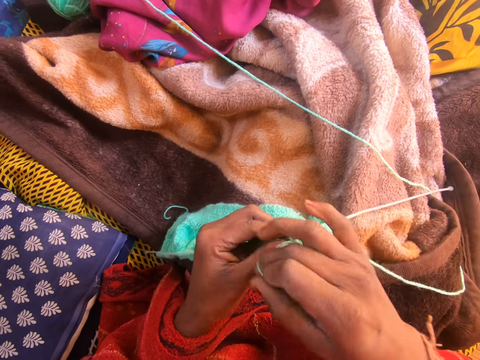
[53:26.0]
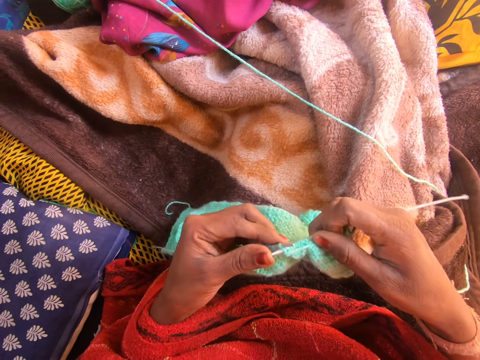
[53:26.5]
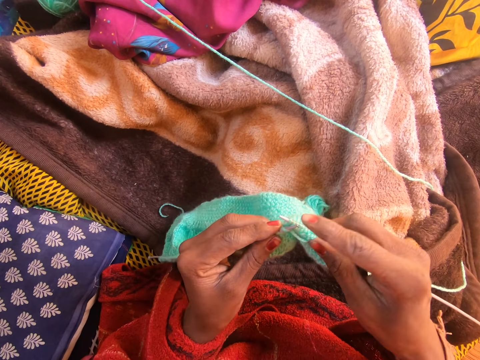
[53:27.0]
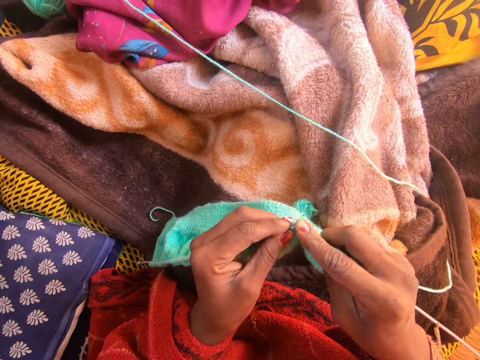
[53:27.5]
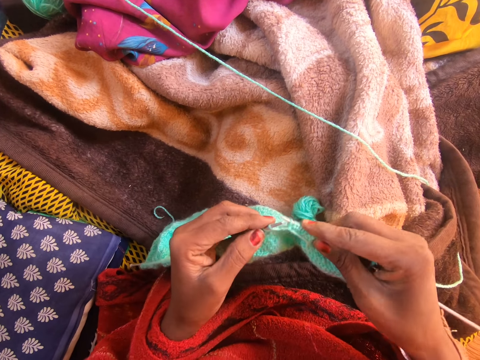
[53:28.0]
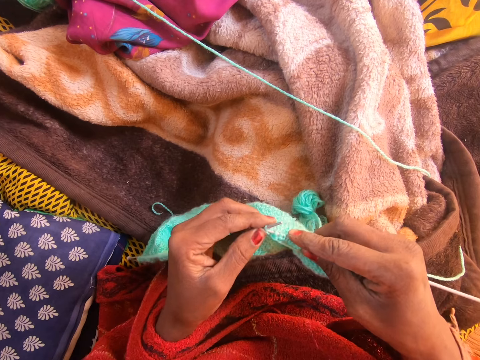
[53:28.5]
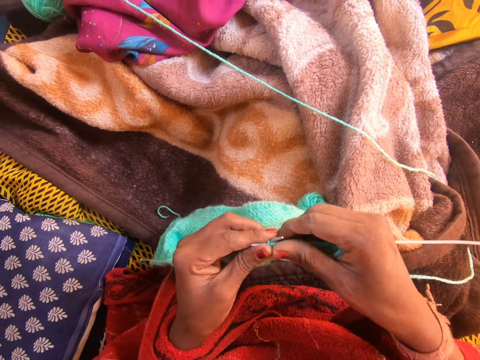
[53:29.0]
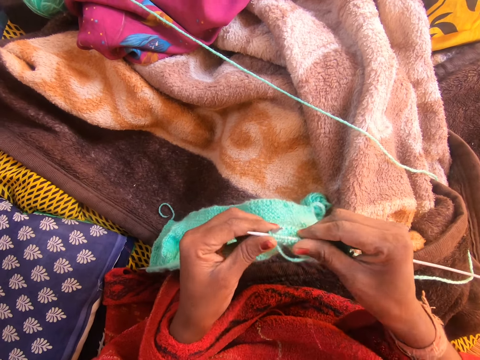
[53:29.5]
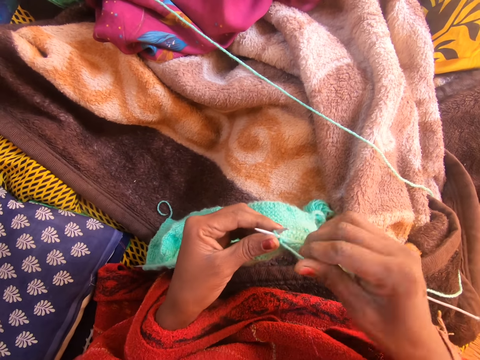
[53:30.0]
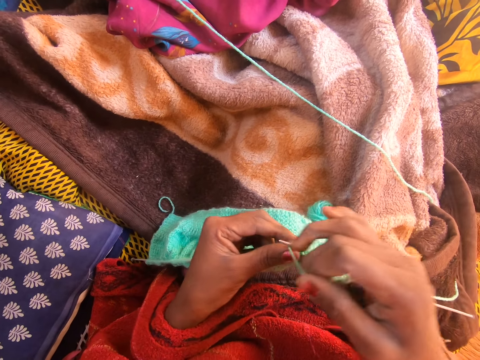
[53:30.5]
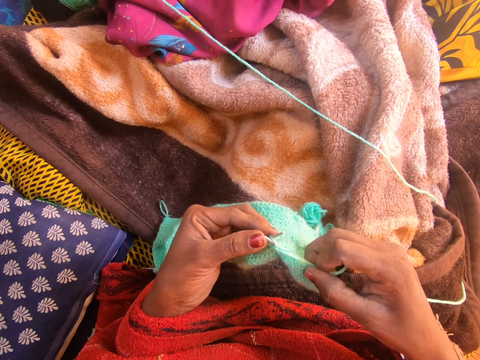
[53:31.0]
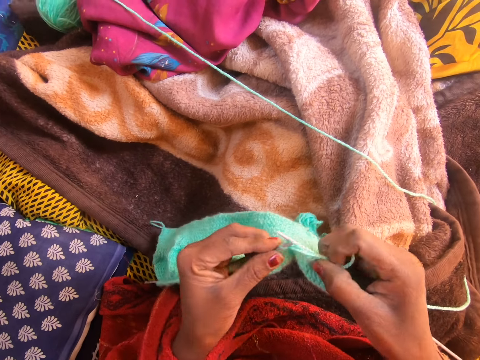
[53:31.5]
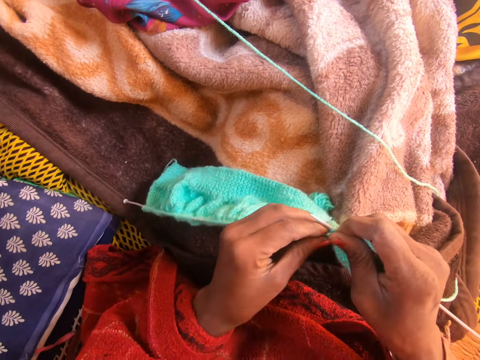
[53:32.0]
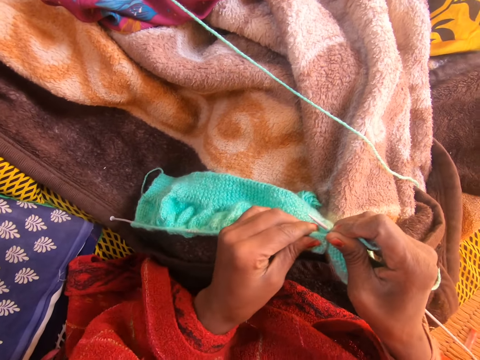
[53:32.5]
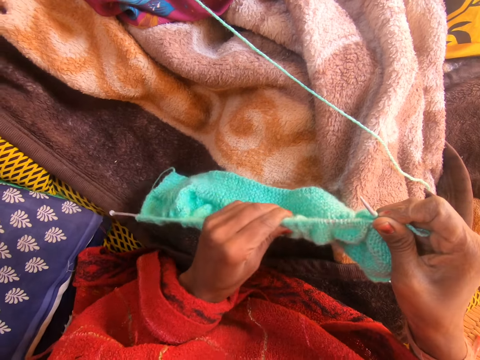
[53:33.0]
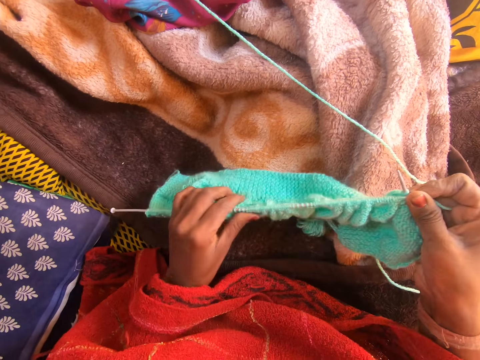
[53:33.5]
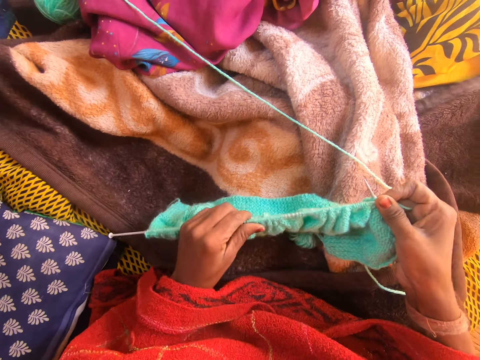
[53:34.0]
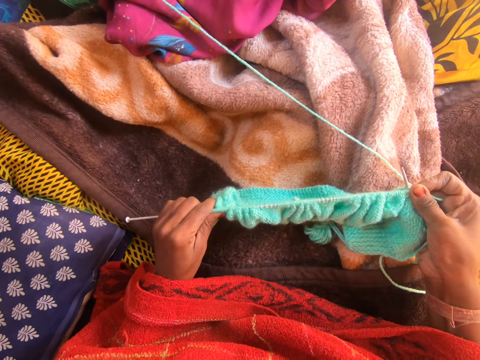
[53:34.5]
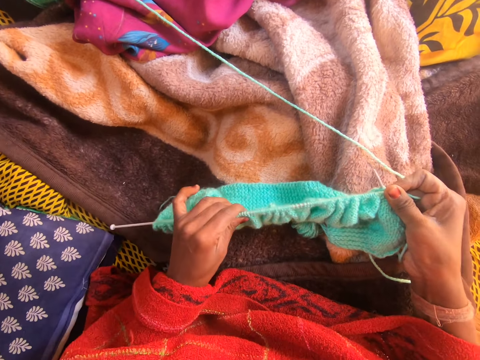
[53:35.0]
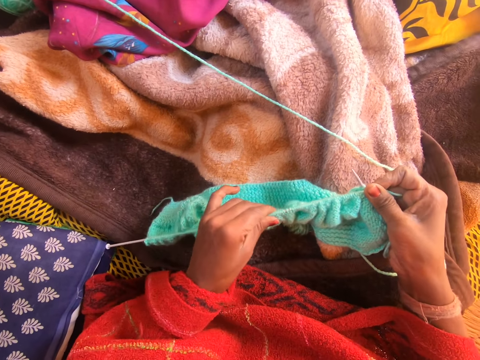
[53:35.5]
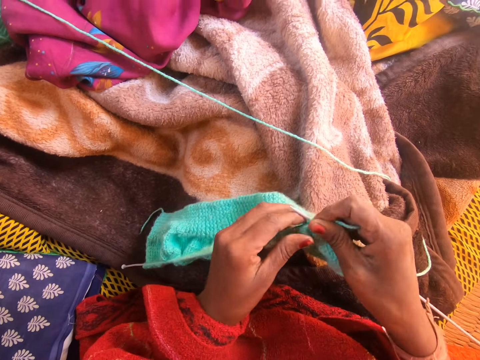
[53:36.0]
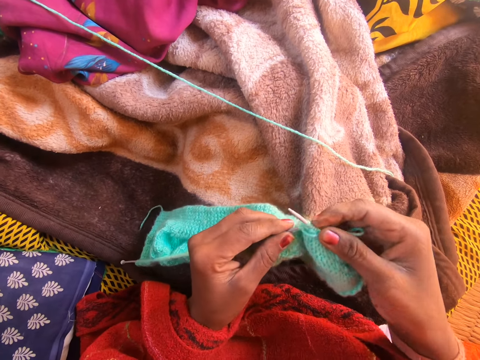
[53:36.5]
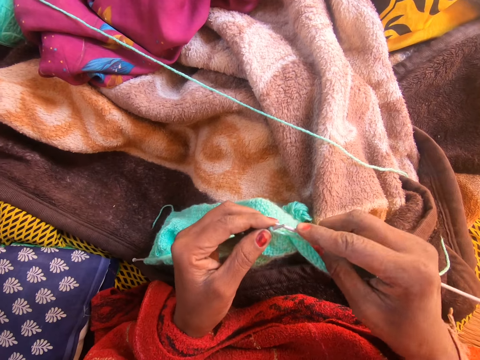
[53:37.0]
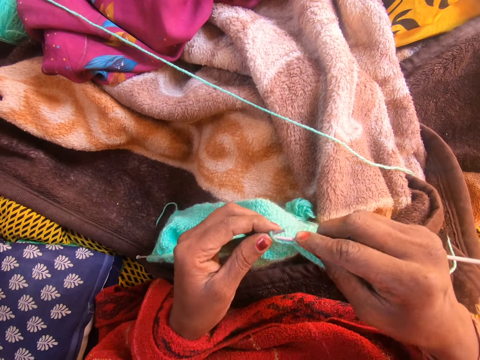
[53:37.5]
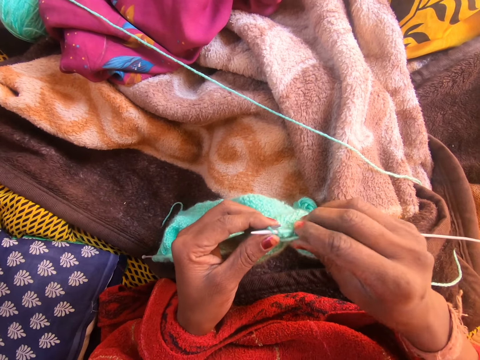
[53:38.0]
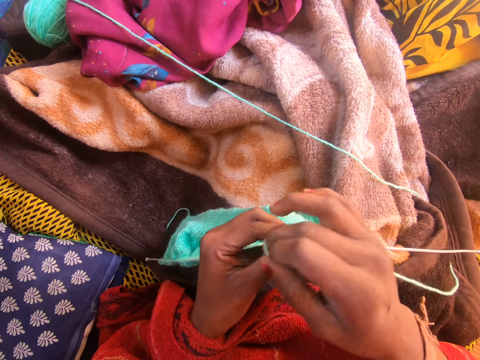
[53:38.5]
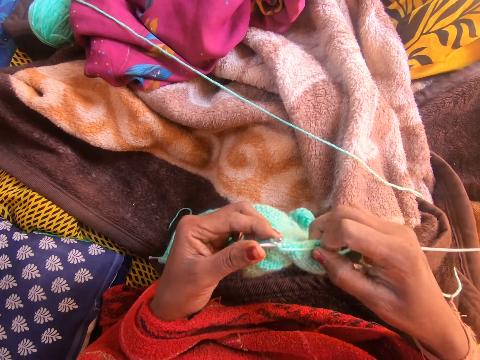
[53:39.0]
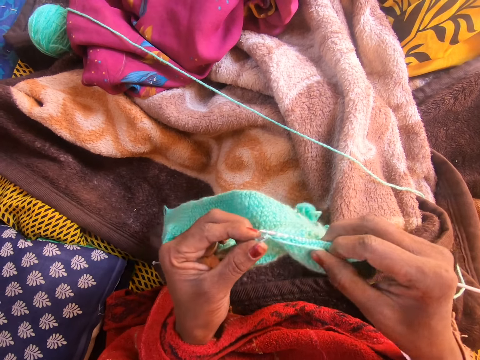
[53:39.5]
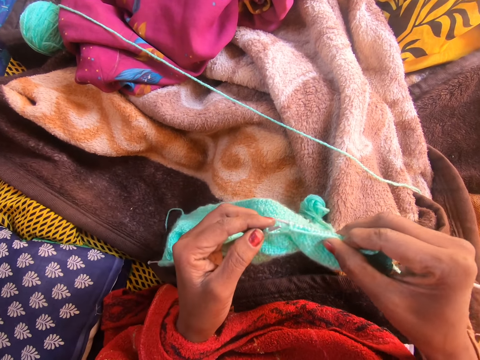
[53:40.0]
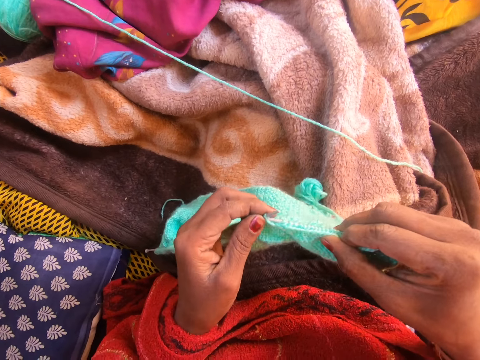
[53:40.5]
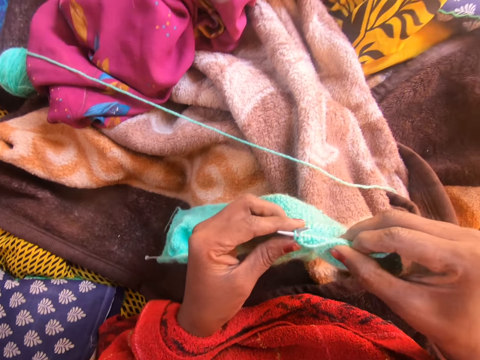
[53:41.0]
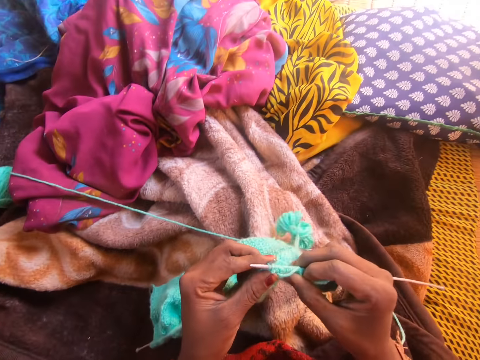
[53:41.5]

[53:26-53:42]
The camera wearer loops the yarn on a knitting needle. They hold the knitting needle. They knit the fabric with the knitting needle. They move the fabric on the knitting needle. They hold the yarn. They loop the yarn on the knitting needle. They hold the knitting needle. They knit the fabric with the knitting needle. They move the fabric on the knitting needle. They knit the fabric with the knitting needle. They loop the yarn on the knitting needle. They hold the knitting needle. They knit the fabric with the knitting needle.

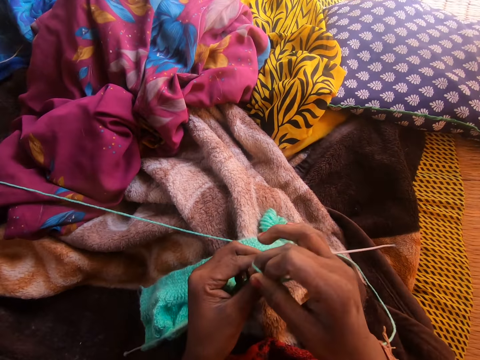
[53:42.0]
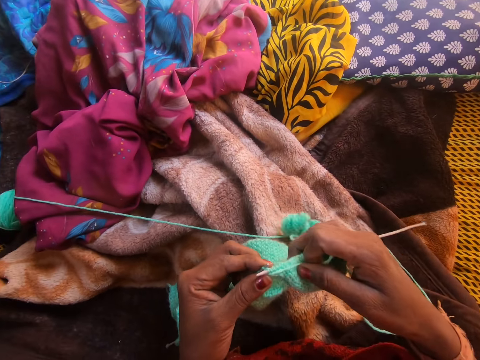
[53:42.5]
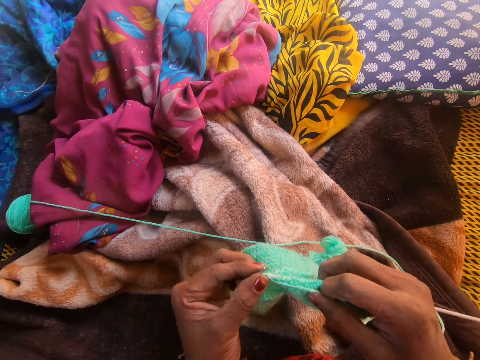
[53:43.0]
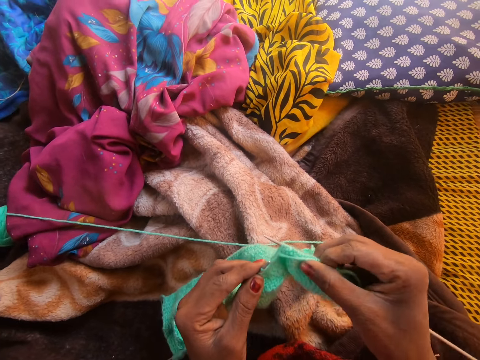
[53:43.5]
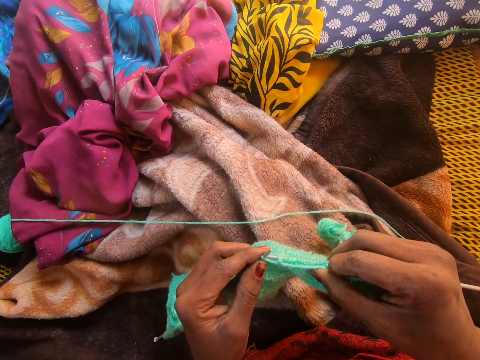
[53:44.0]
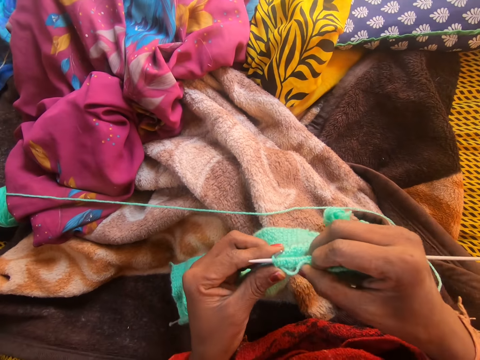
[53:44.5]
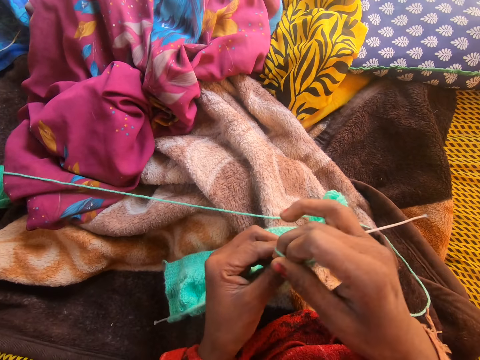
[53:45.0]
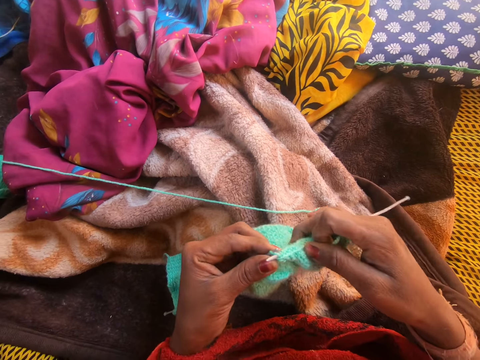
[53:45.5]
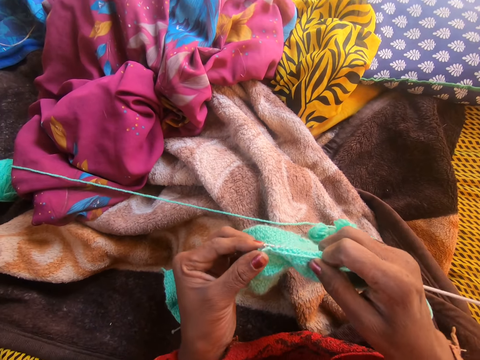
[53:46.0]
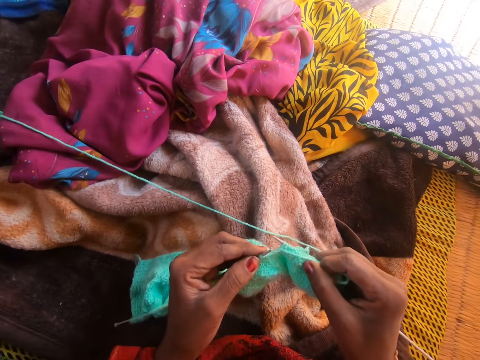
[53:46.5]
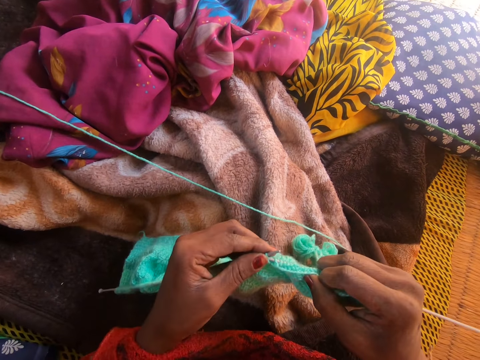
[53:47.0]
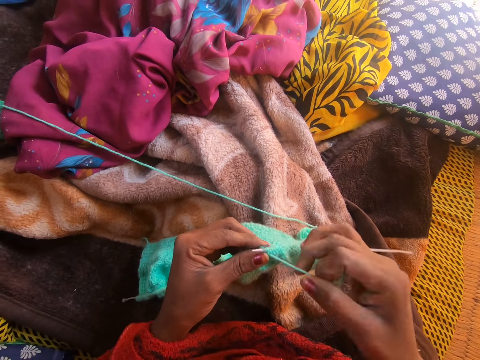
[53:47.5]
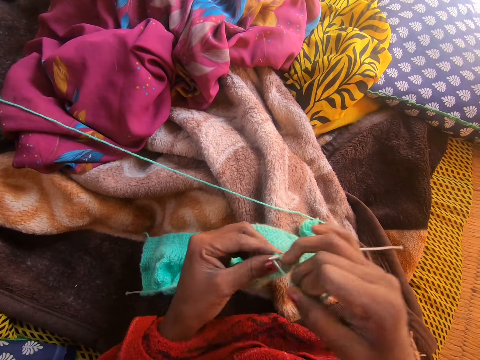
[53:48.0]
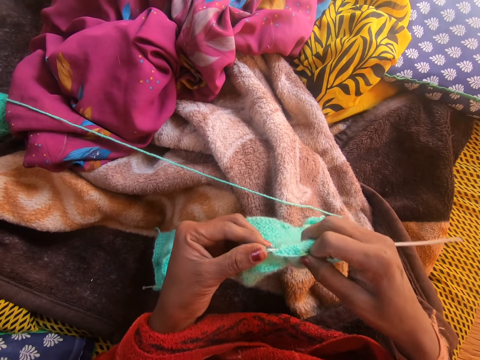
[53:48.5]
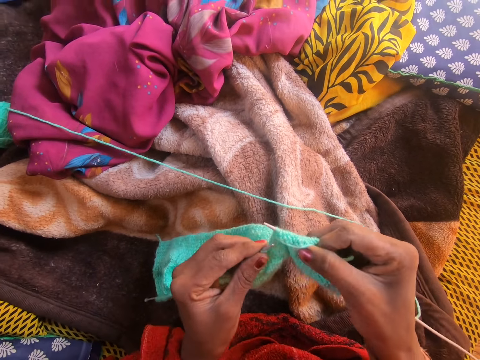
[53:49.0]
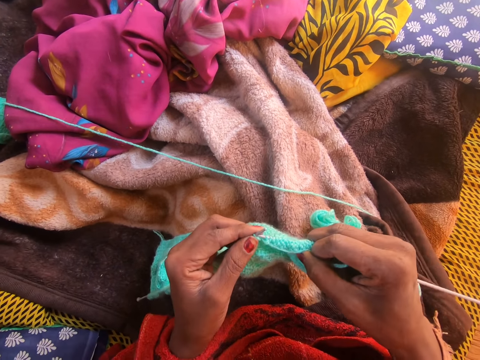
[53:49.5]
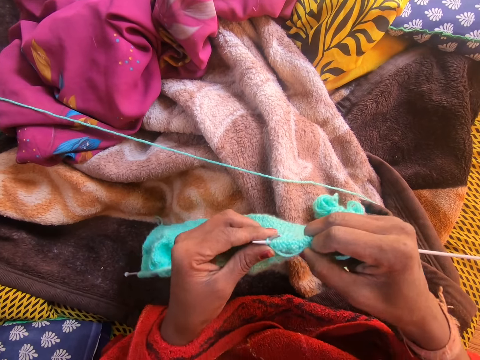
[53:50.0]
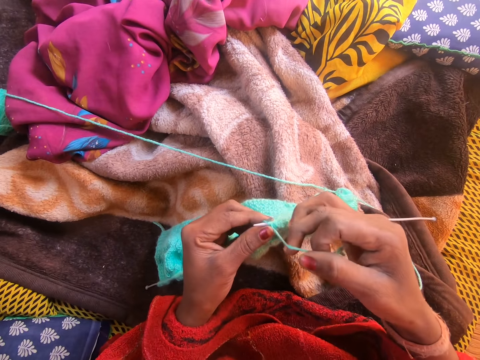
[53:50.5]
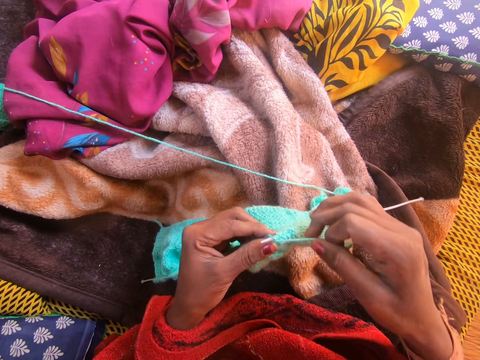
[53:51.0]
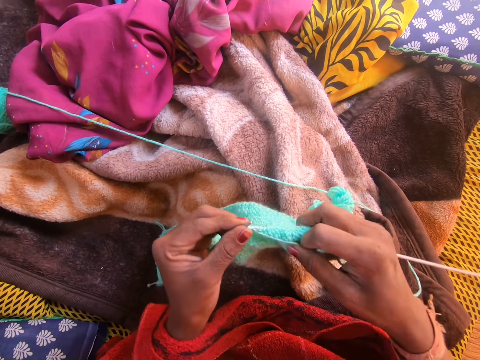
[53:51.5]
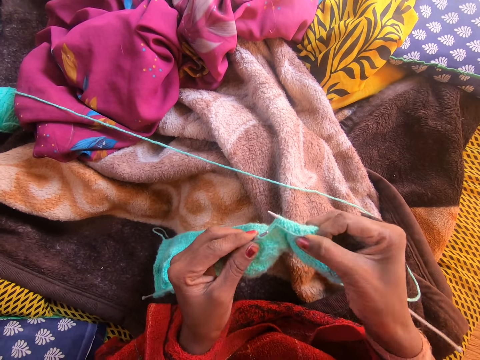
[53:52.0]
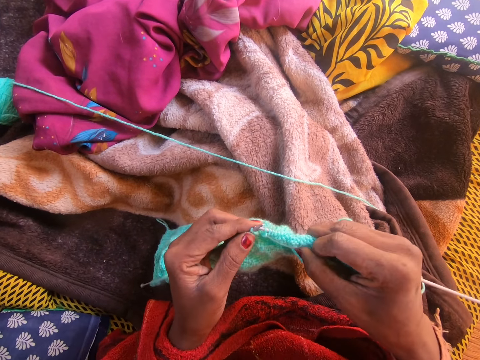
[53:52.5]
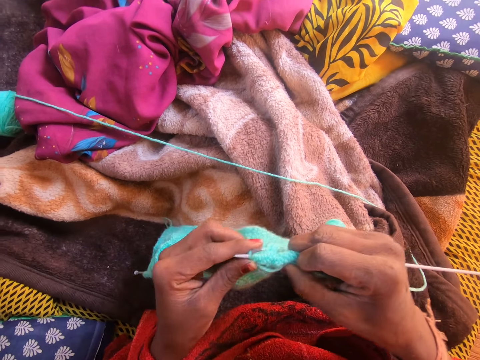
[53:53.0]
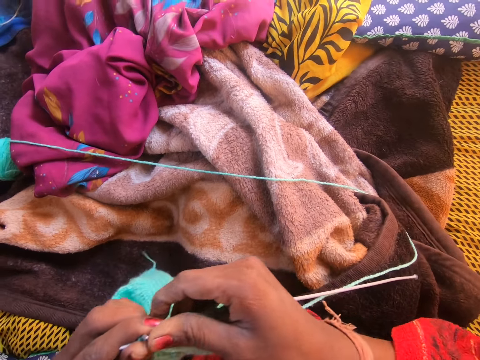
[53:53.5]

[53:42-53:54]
The camera wearer loops the yarn on a knitting needle. They hold the knitting needle. They knit the fabric with the knitting needle. They loop the yarn on the knitting needle. They hold the knitting needle. They knit the fabric with the knitting needle. They loop the yarn on the knitting needle. They hold the knitting needle. They knit the fabric with the knitting needle. They loop the yarn on the knitting needle. They hold the knitting needle. They knit the fabric with the knitting needle.
